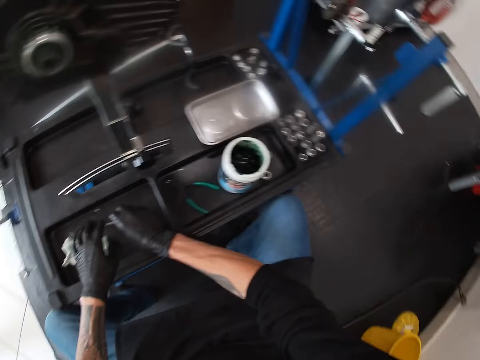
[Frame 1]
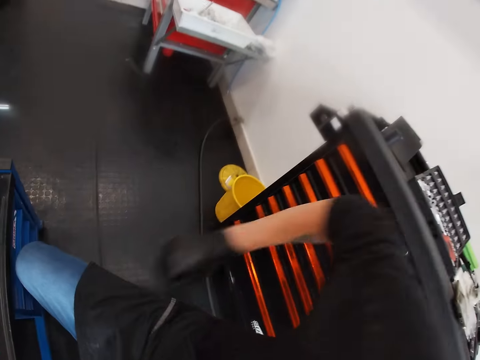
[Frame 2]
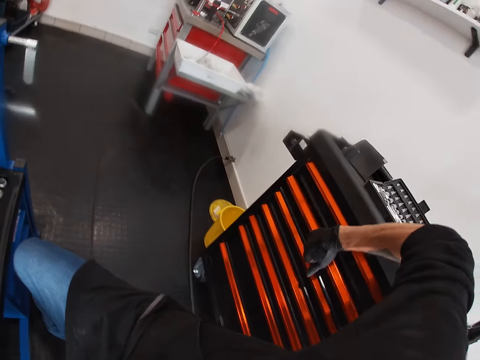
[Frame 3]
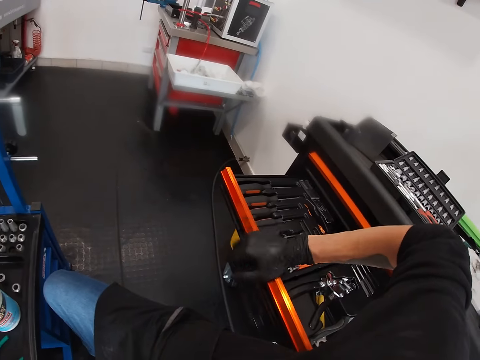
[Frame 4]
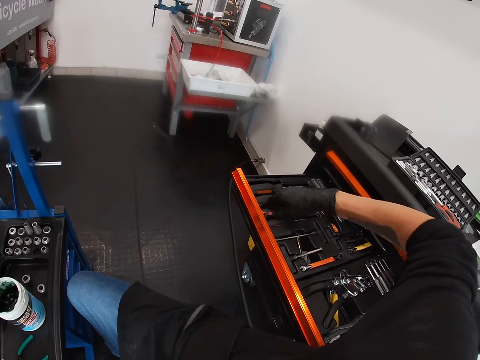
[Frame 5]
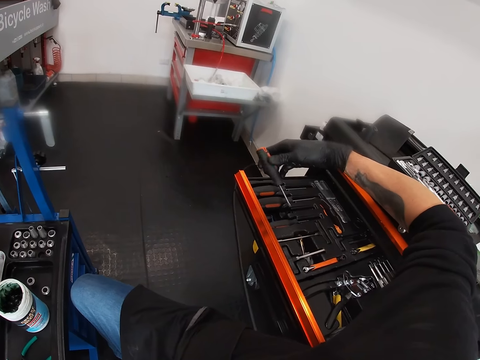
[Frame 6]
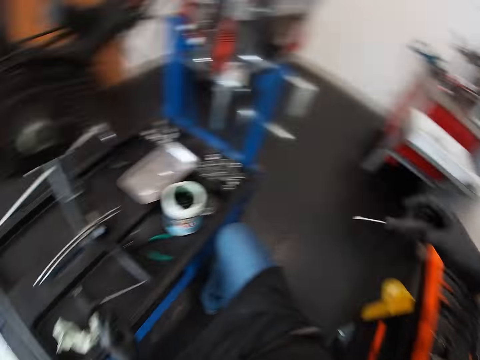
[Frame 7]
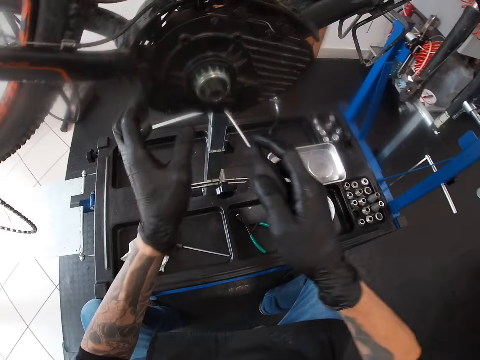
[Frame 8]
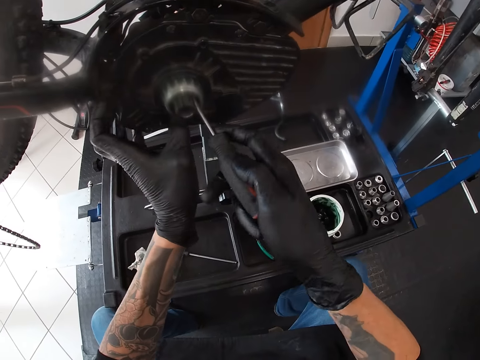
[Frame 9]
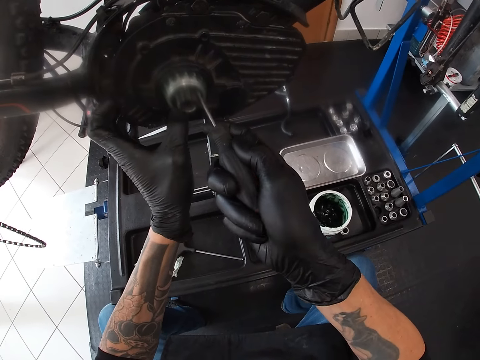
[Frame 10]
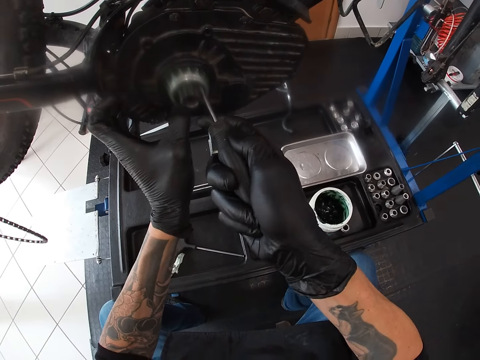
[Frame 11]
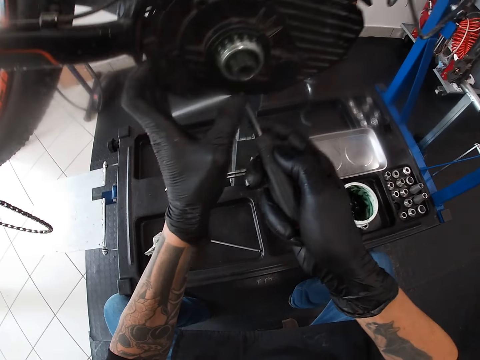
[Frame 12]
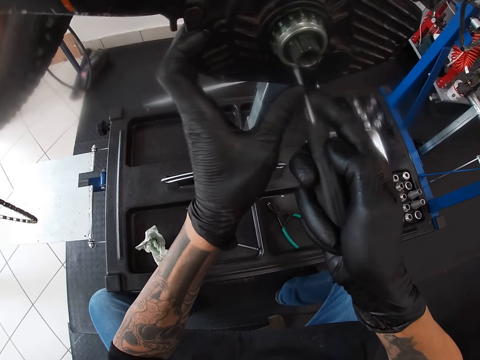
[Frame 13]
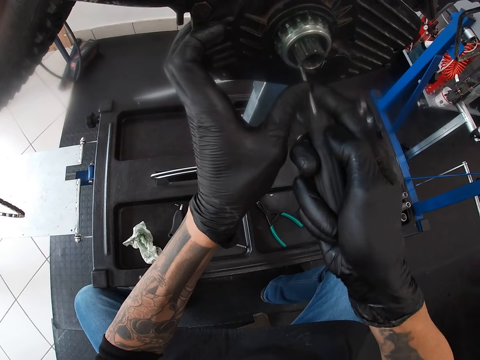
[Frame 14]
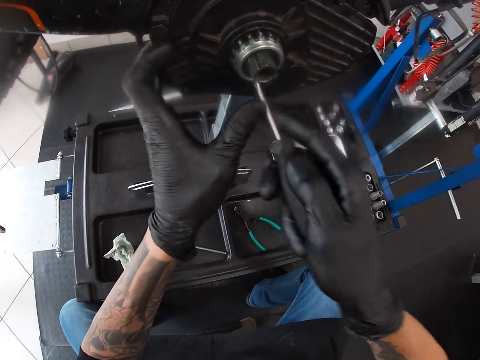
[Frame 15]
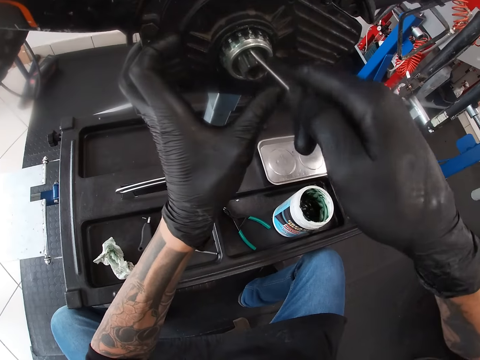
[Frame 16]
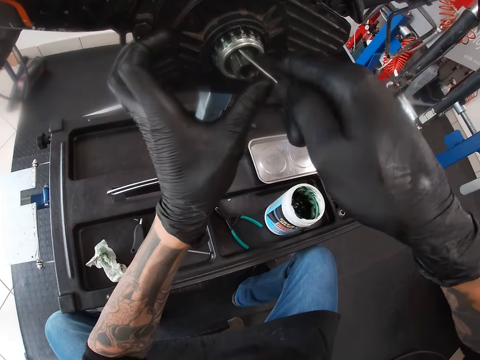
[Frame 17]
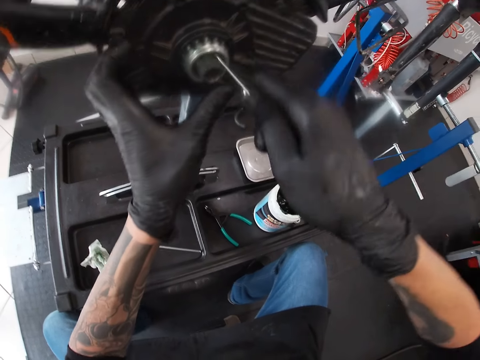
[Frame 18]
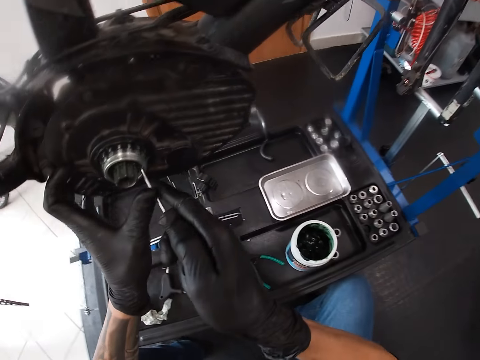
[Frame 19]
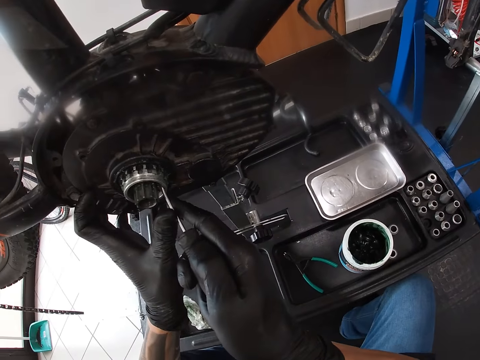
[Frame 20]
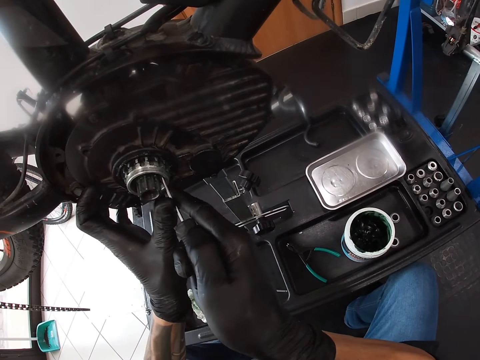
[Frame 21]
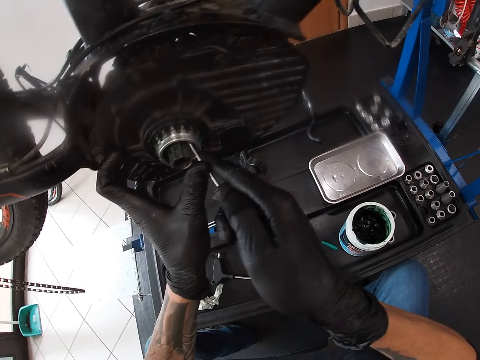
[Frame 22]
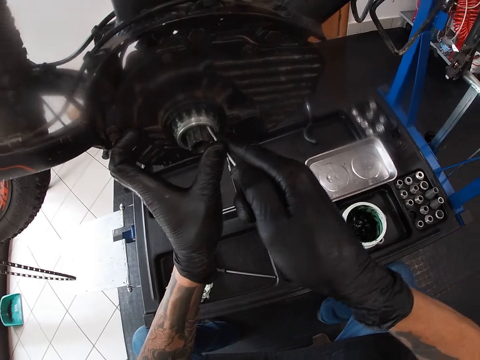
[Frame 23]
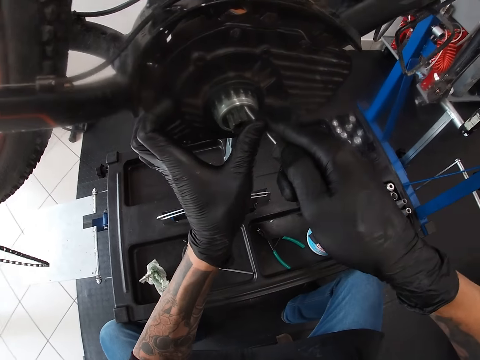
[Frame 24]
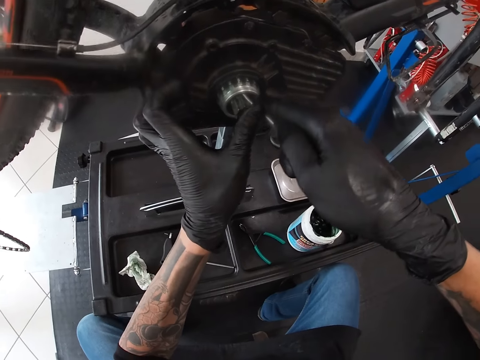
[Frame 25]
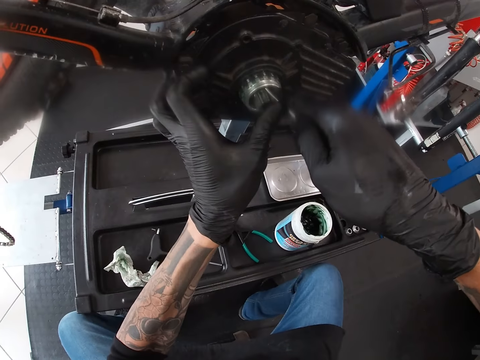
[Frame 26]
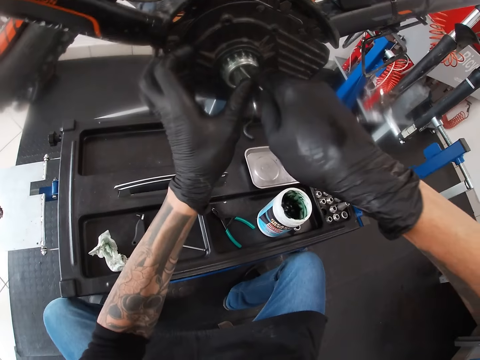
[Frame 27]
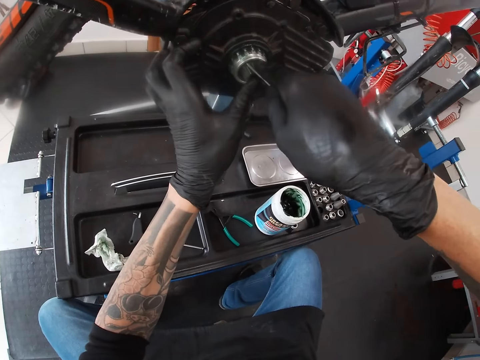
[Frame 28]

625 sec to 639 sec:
The camera wearer touches a T-handle hex wrench on the bicycle work stand with his right hand. He holds the key wrench. He touches the T-handle hex wrench on the bicycle work stand with his left hand. He opens a drawer of a workbench toolbox with his right hand. He picks up a screwdriver from the drawer of the workbench toolbox with his right hand. He places his right hand on the gear hub of the bicycle. He pushes the retaining ring on the gear hub of the bicycle with the screwdriver in his right hand. He tightens the bearing. He pushes the retaining ring on the gear hub of the bicycle with the screwdriver in both hands.

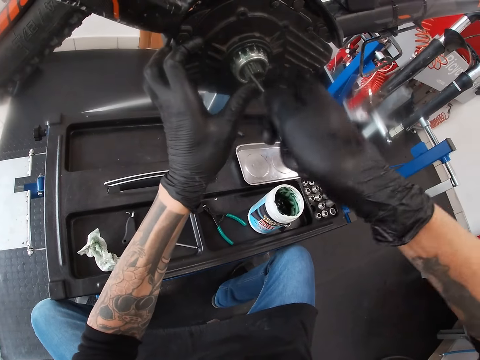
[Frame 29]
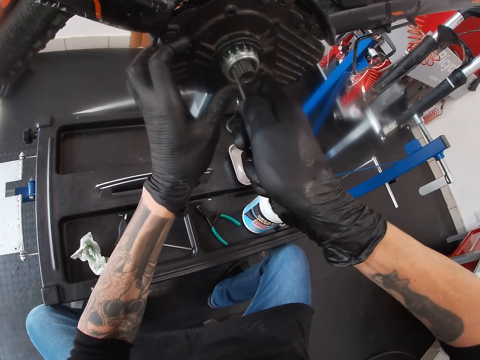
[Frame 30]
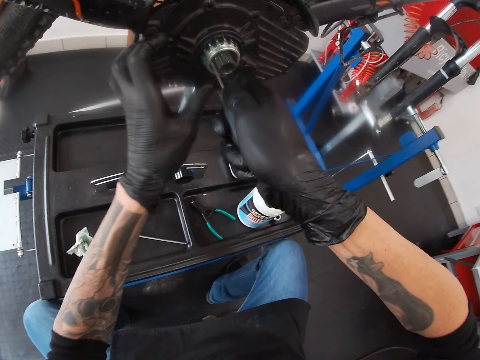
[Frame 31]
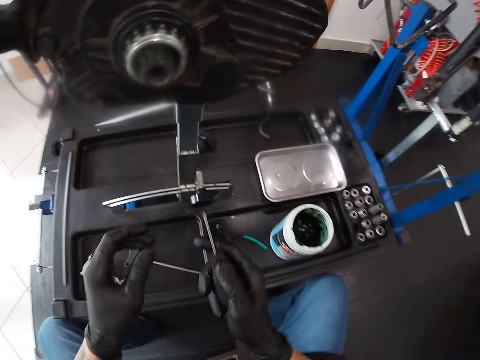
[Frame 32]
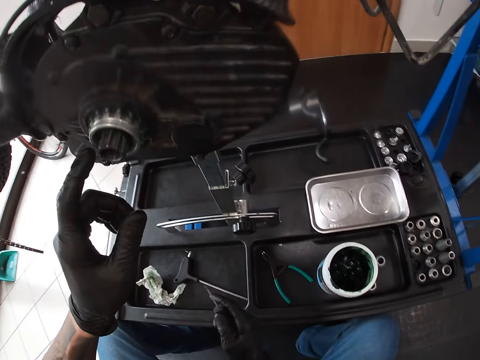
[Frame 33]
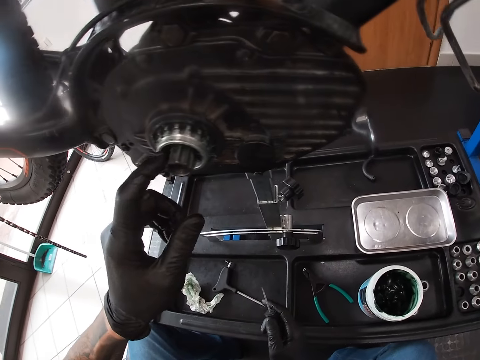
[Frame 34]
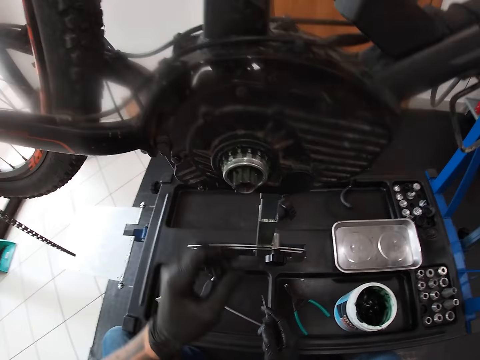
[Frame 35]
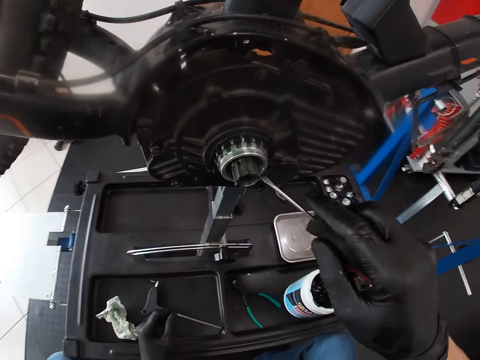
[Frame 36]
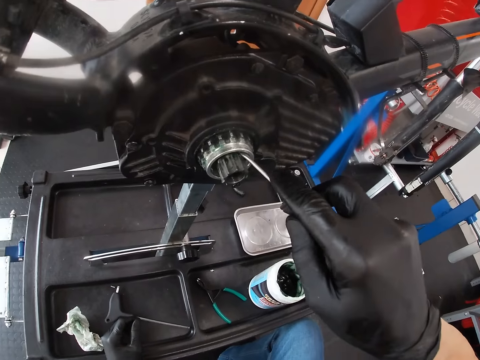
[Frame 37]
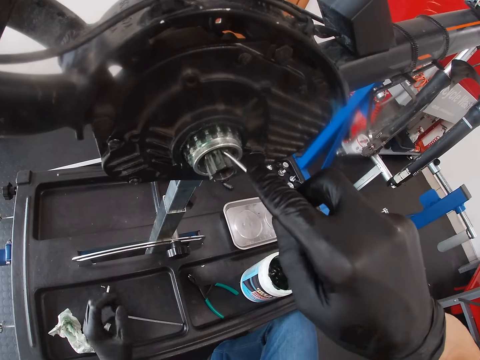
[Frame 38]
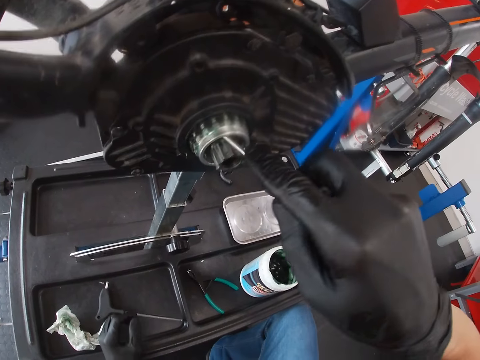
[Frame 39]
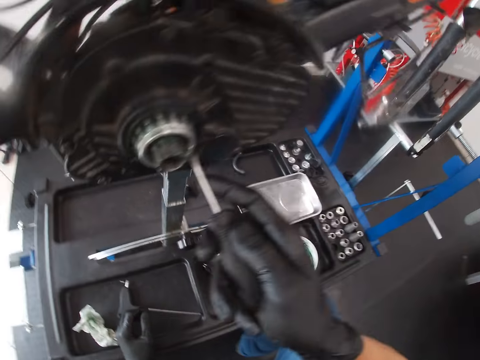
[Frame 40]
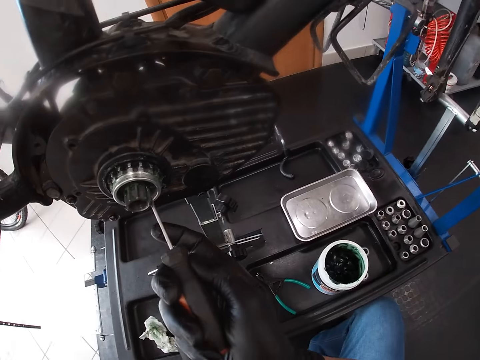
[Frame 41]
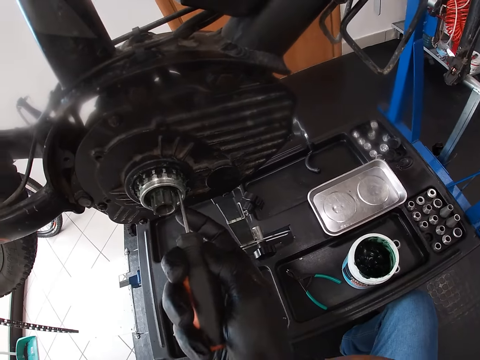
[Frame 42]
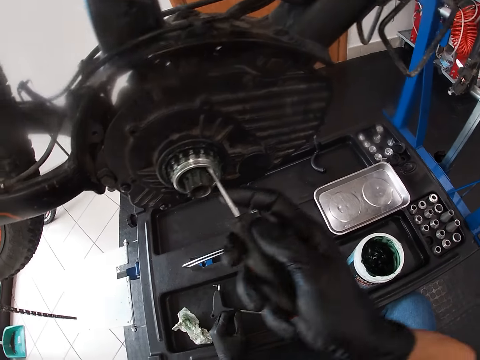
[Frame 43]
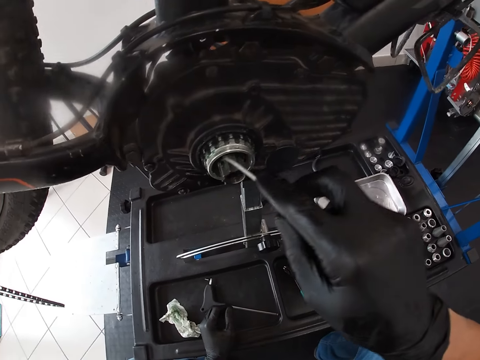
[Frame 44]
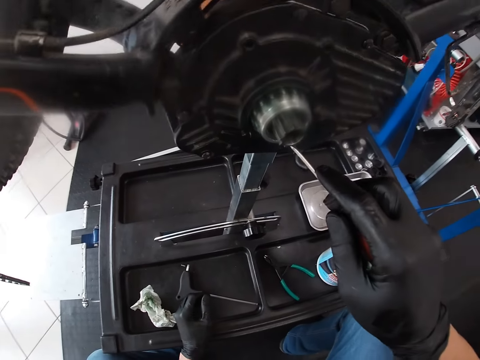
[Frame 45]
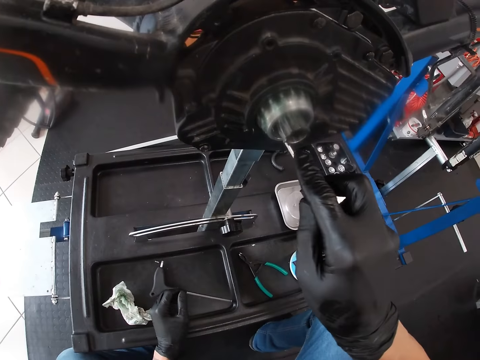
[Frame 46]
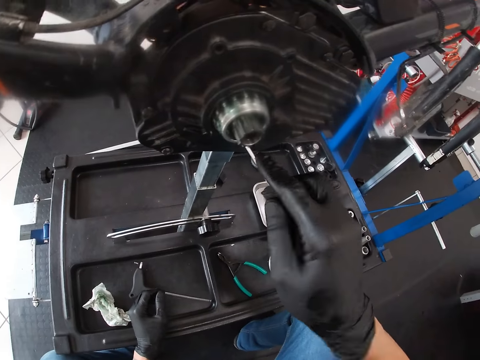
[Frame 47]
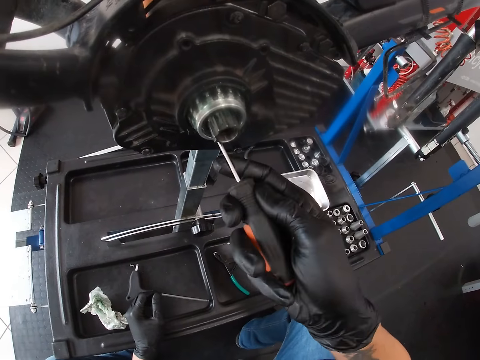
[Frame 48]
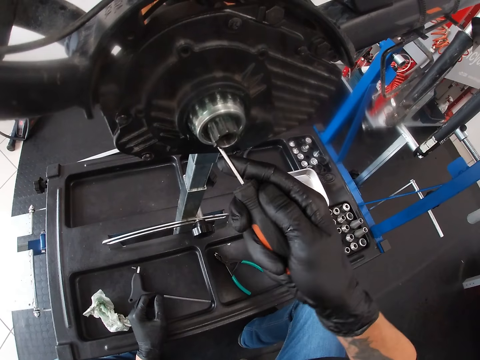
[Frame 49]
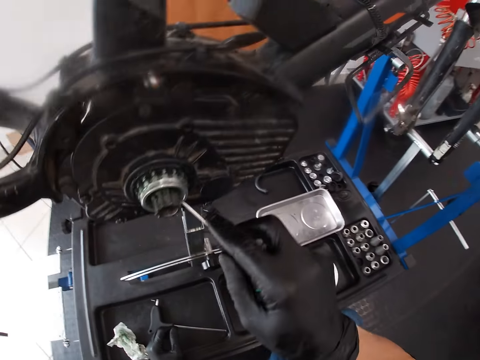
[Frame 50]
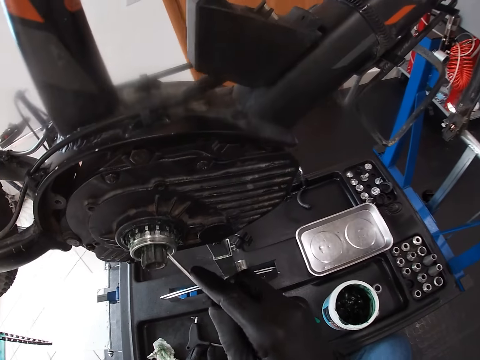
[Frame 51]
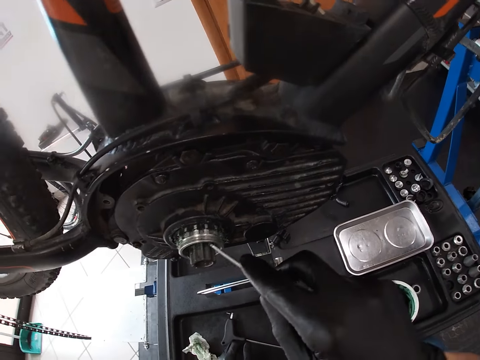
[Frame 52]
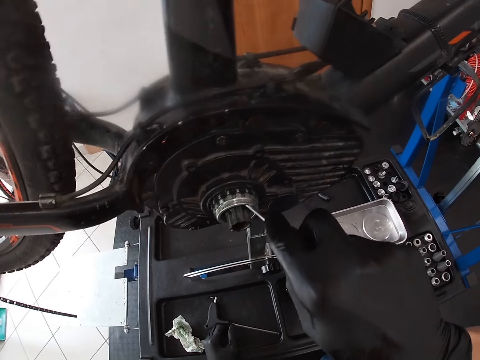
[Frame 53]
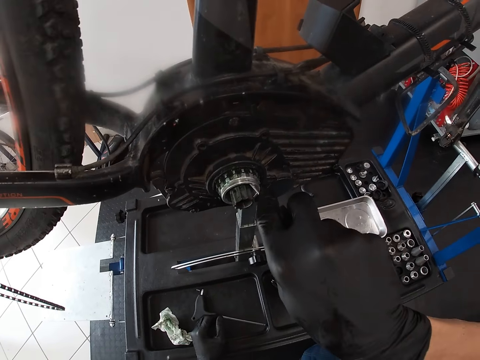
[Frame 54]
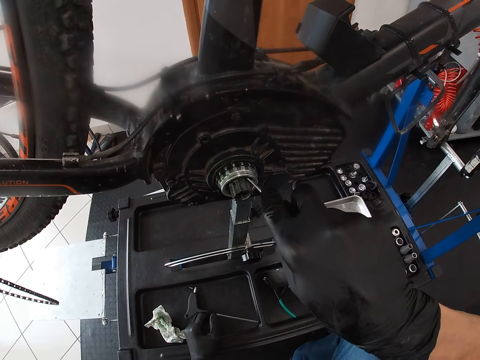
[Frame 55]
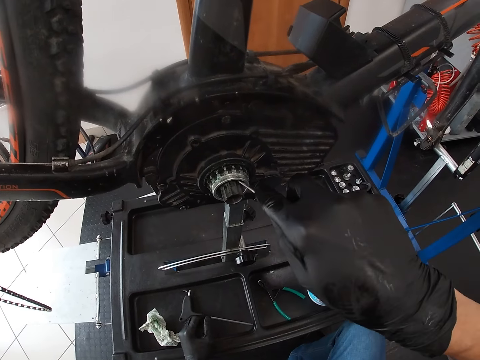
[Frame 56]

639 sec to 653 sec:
The camera wearer touches the gear hub of the bicycle with his left hand. He places his left hand on the bicycle work stand. He scrapes inside the gear hub of the bicycle with the screwdriver in his right hand.
